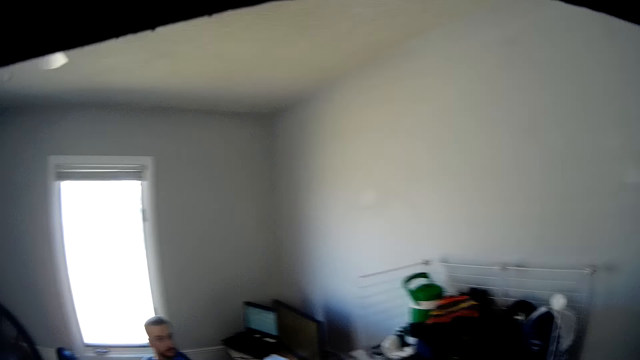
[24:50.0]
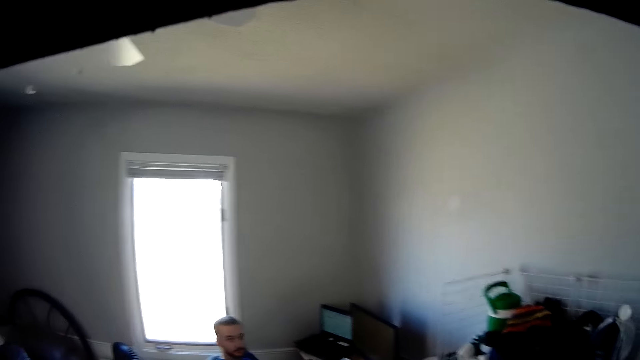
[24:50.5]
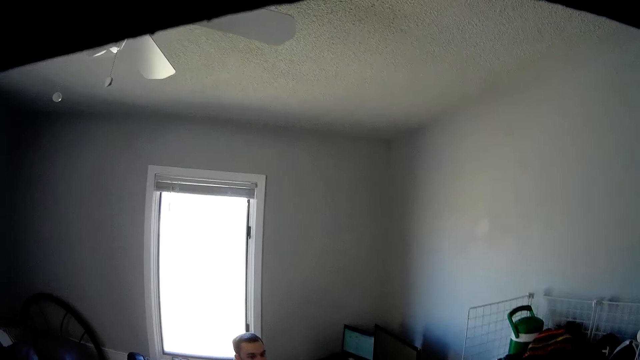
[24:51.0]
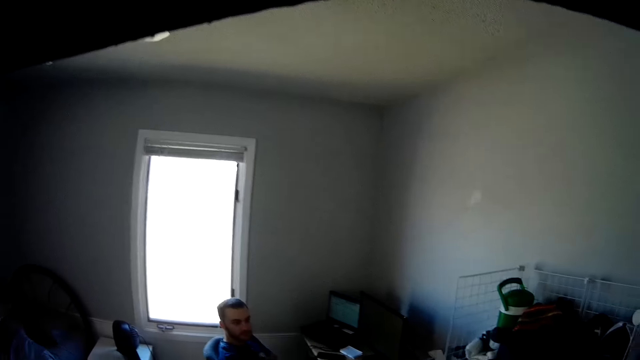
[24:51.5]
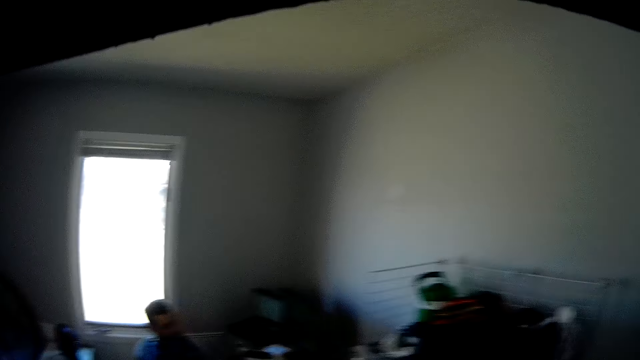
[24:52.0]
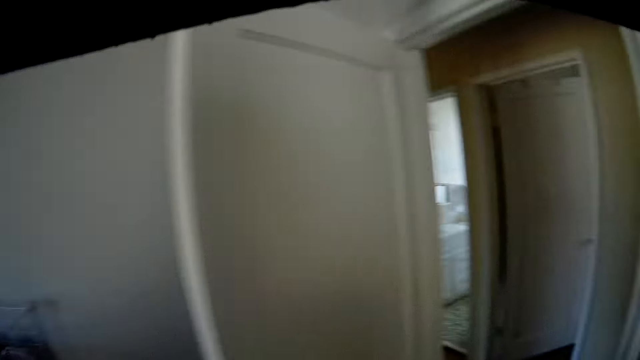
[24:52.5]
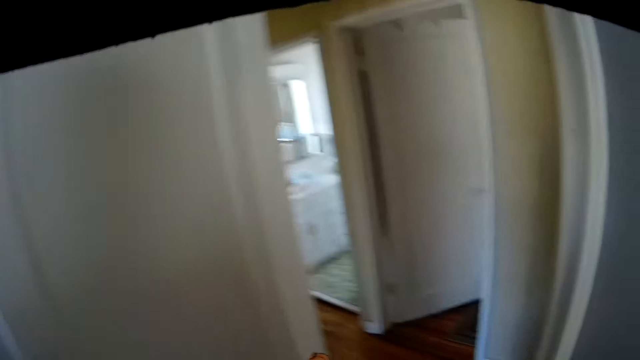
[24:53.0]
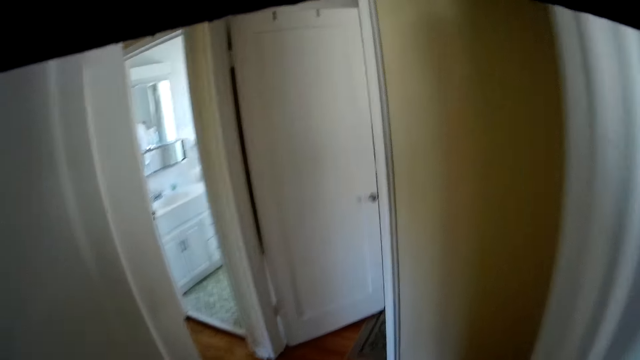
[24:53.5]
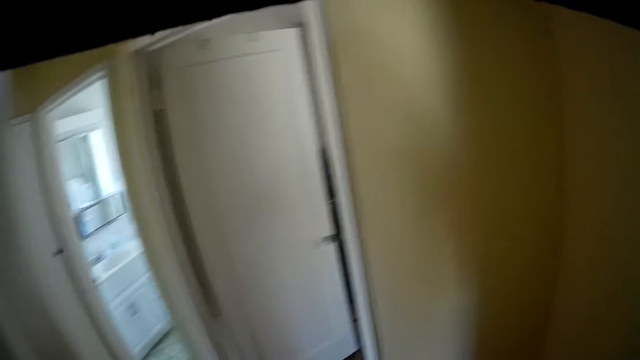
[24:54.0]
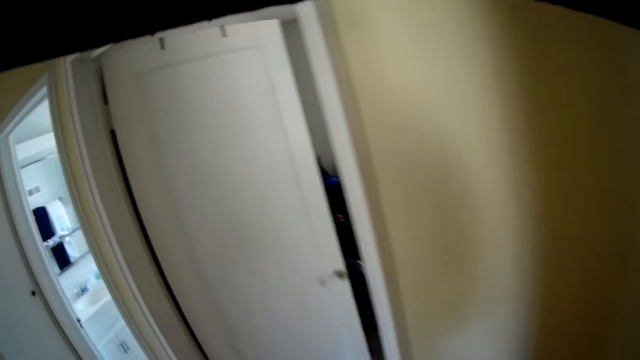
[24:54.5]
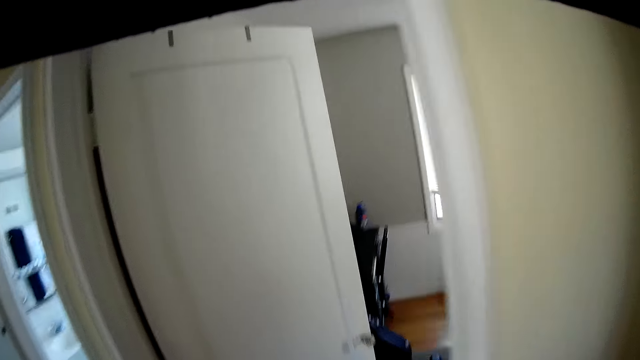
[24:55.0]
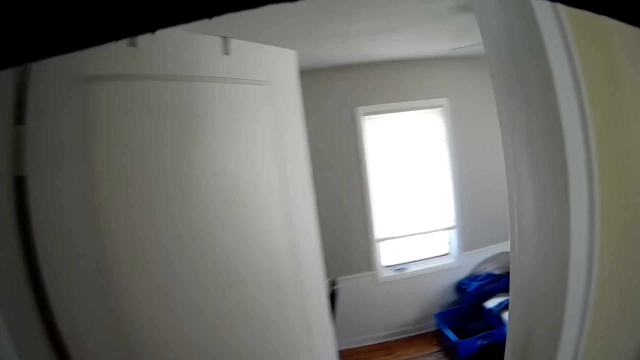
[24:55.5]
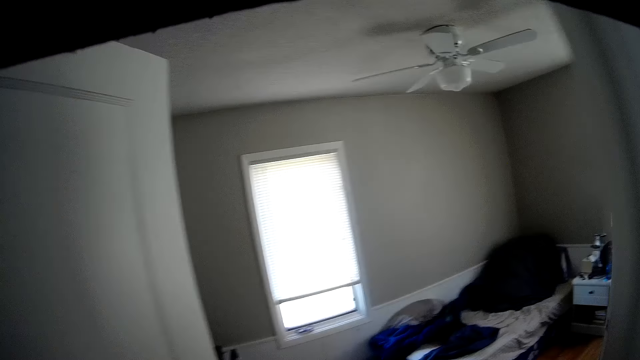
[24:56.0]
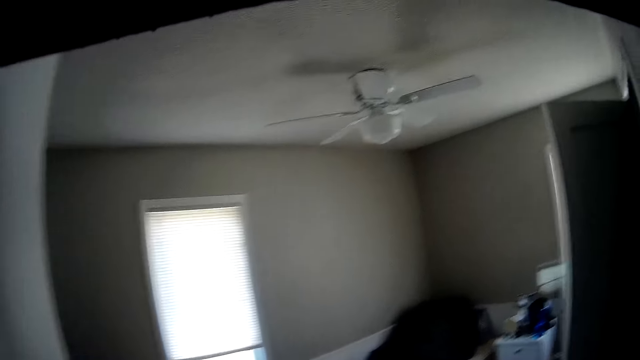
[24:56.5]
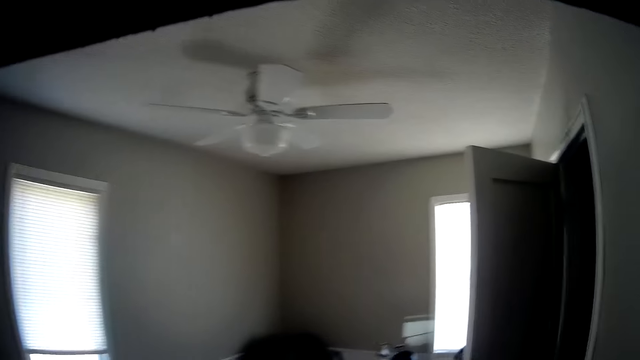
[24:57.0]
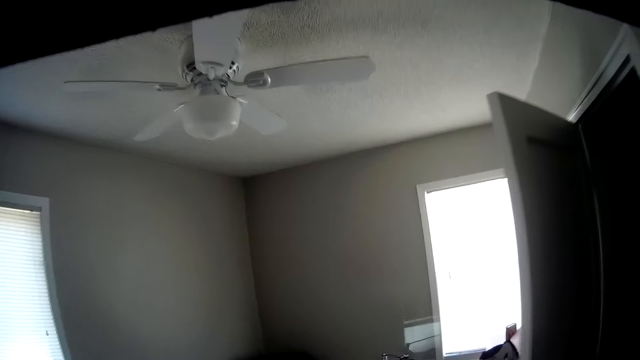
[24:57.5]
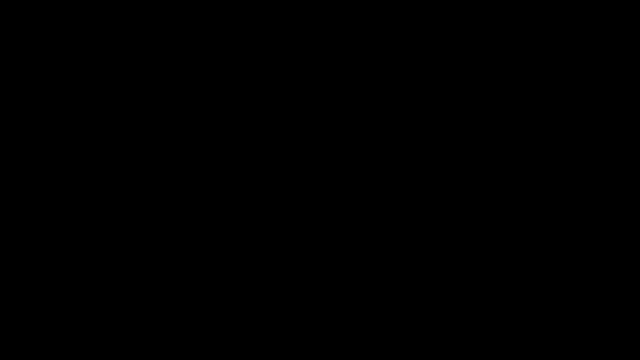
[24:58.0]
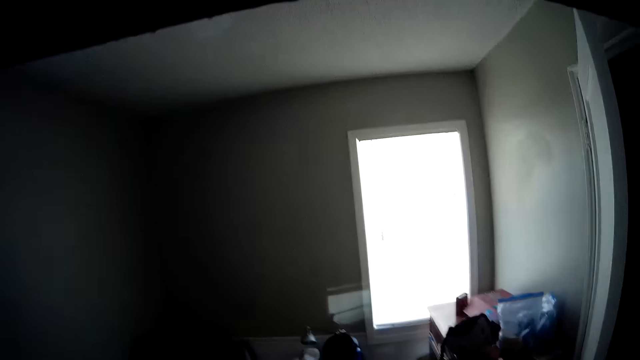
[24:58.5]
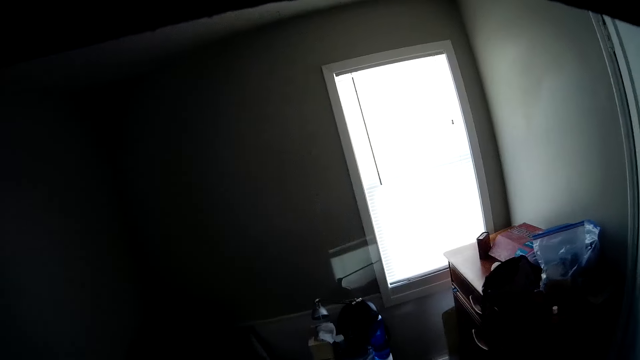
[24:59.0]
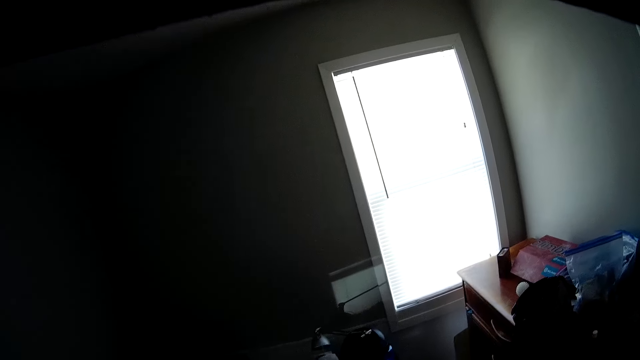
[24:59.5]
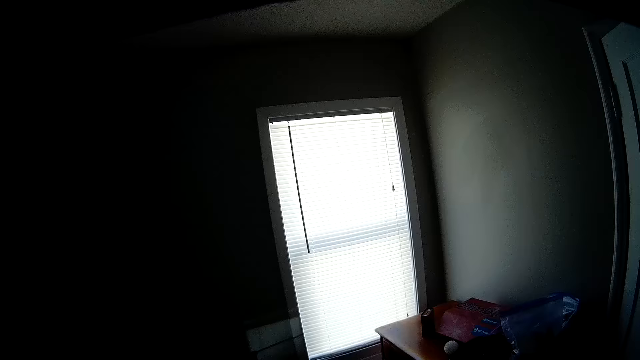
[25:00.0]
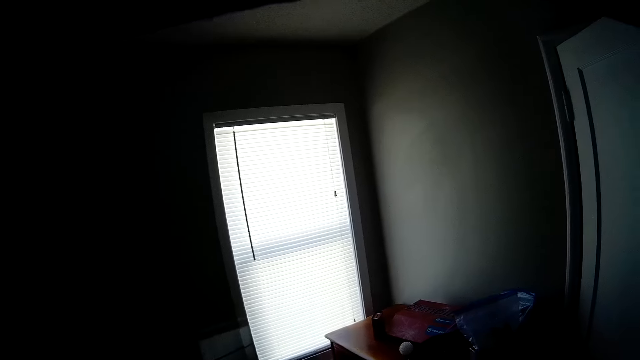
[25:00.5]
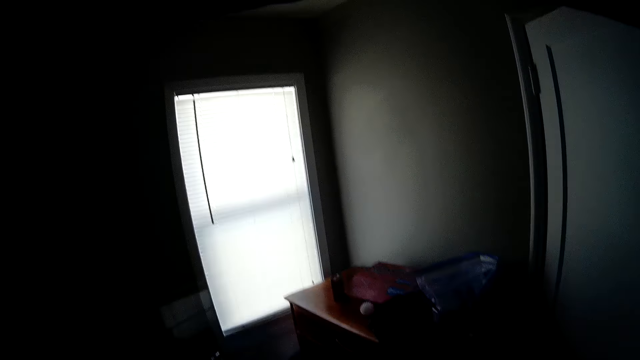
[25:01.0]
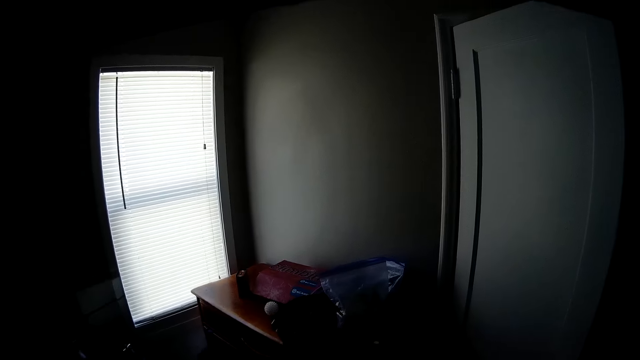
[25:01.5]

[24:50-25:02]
The camera wearer walks out of the room back into the first room.

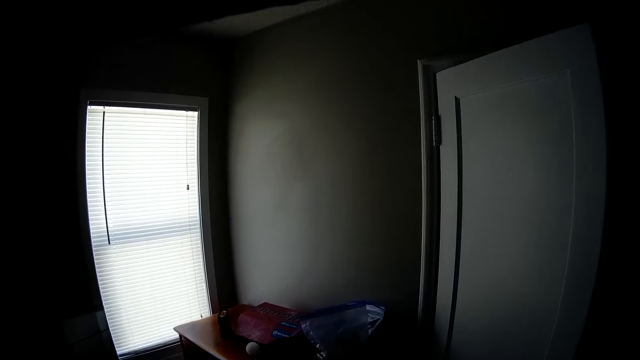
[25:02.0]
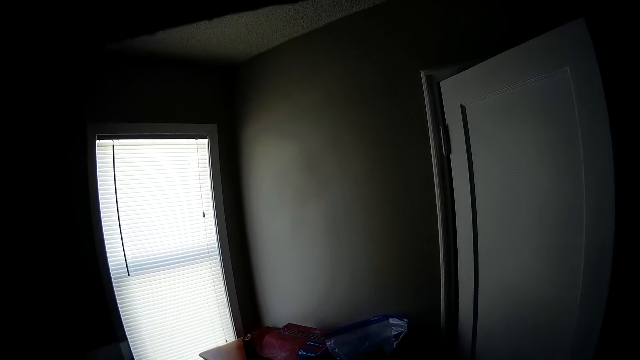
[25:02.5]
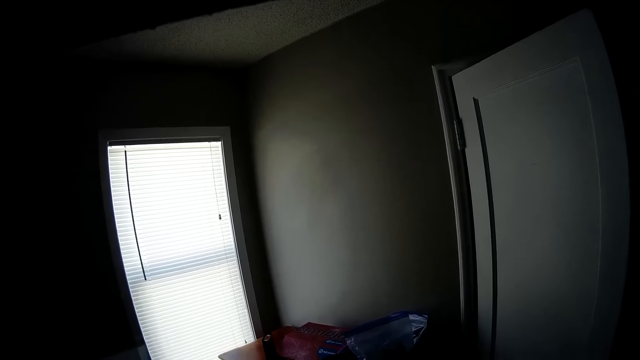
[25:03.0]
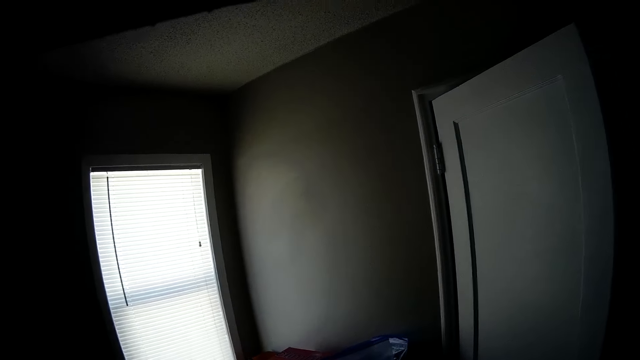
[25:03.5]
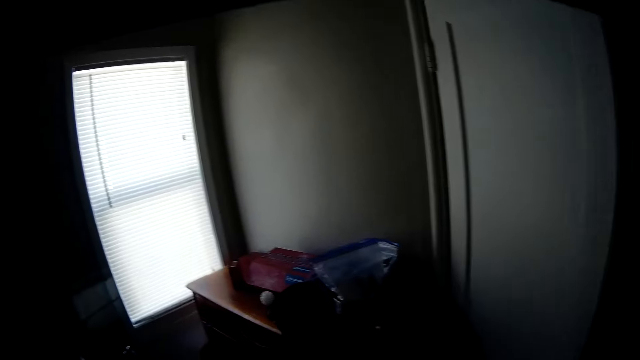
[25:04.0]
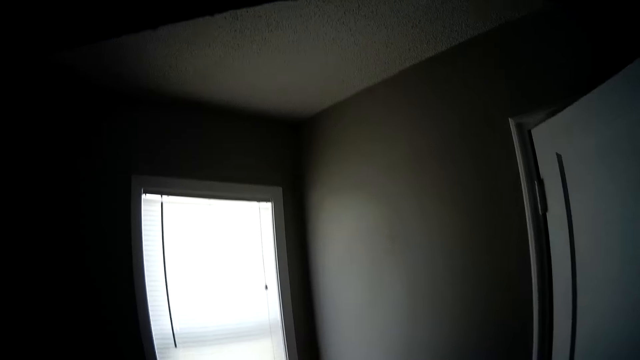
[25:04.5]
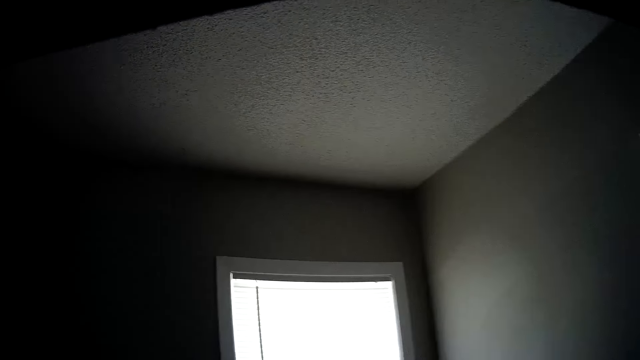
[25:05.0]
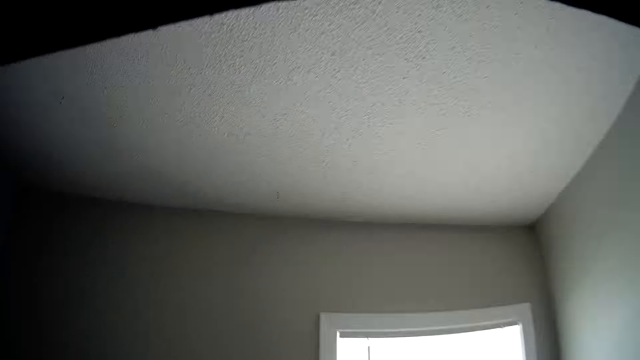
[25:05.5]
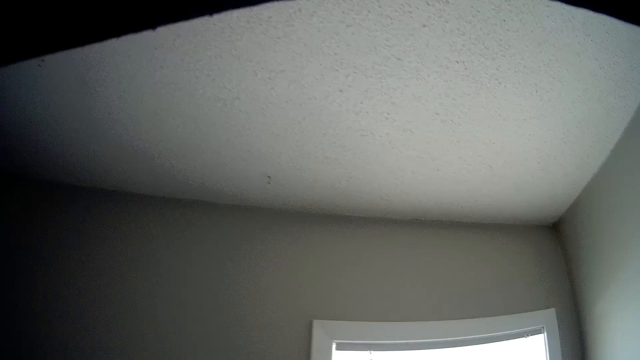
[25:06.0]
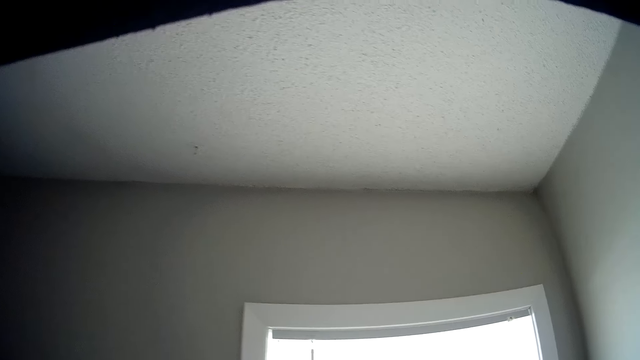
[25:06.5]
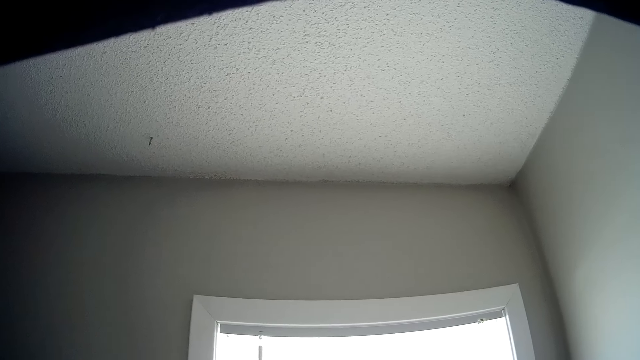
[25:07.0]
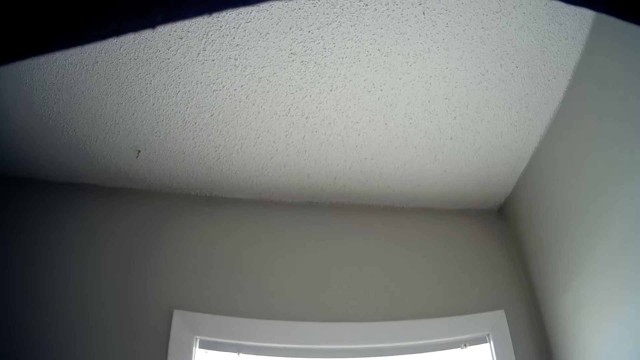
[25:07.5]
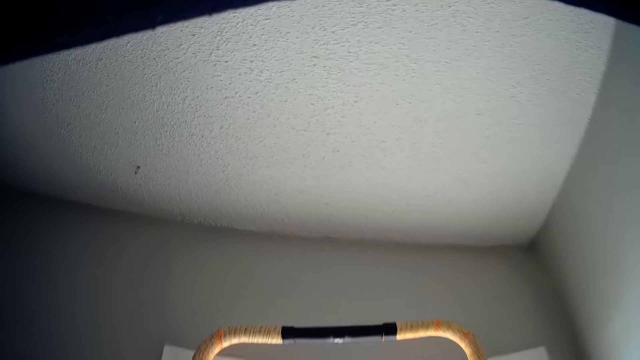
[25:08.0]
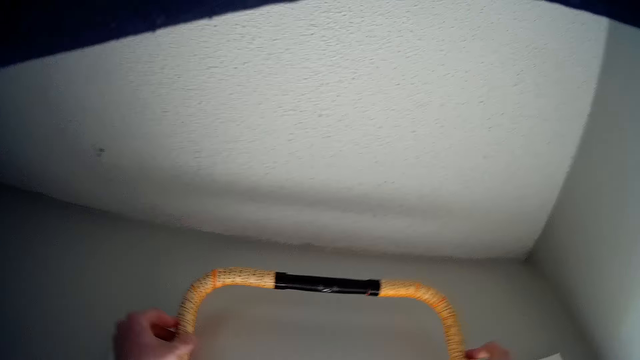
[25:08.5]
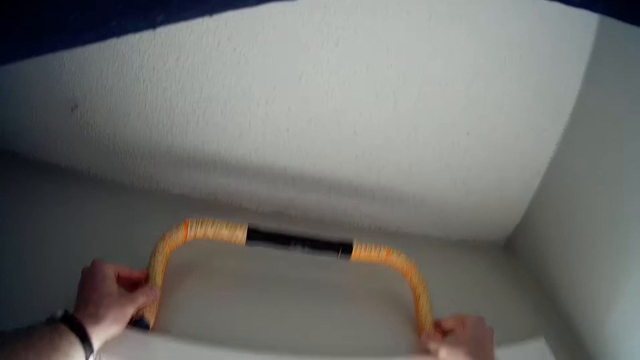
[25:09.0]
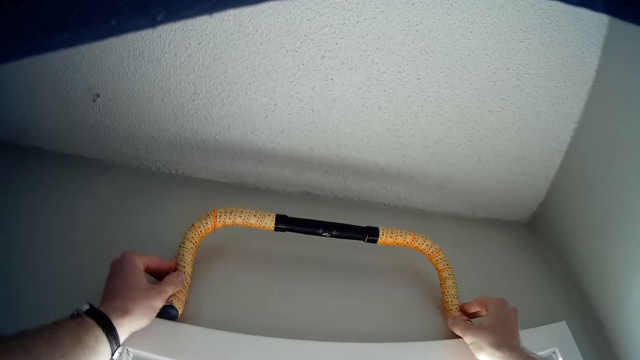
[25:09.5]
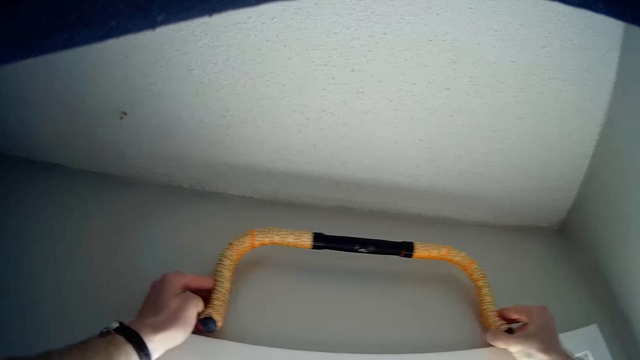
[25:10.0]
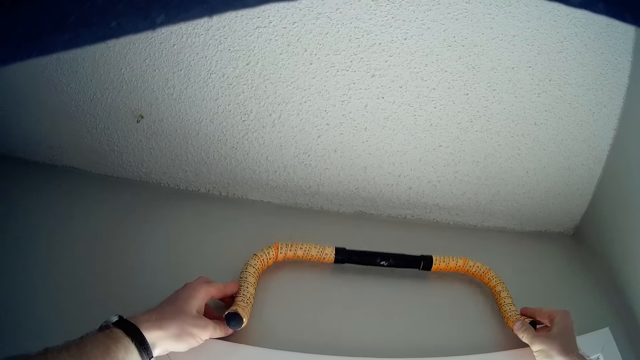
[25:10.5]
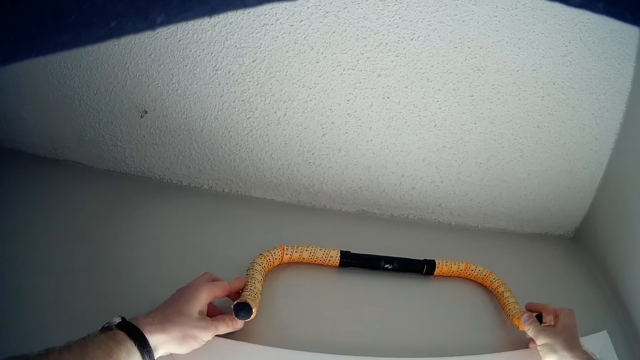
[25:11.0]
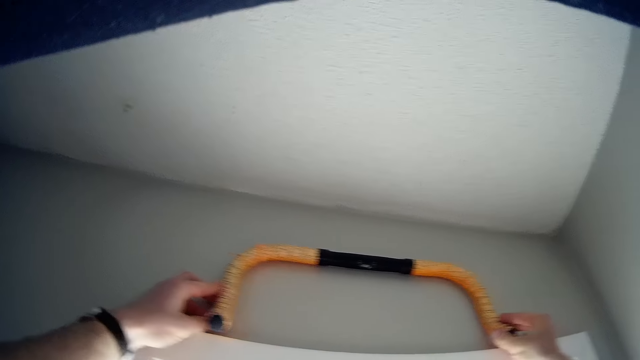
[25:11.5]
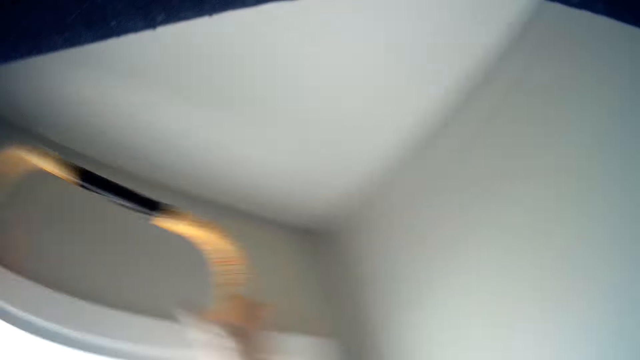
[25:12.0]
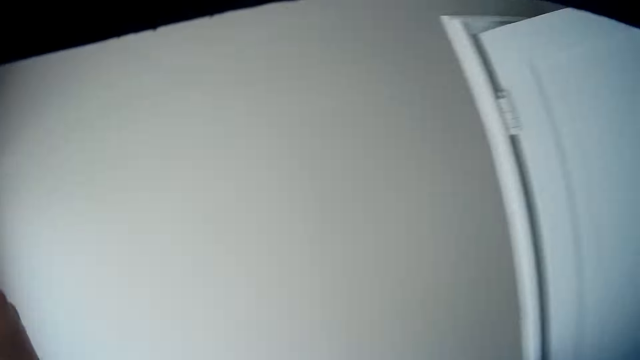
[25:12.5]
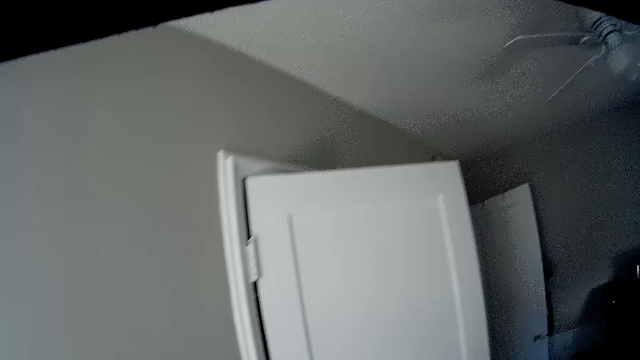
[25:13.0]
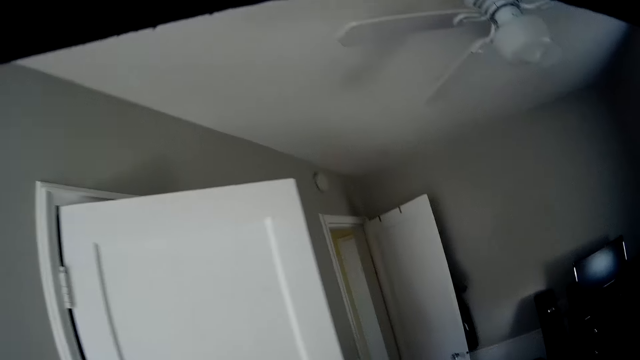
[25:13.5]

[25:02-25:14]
The camera wearer places a handle in his hand on the window pane. He holds something on the wall. He takes off the handle.
